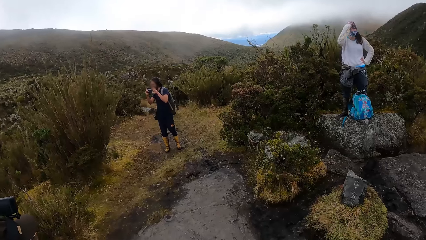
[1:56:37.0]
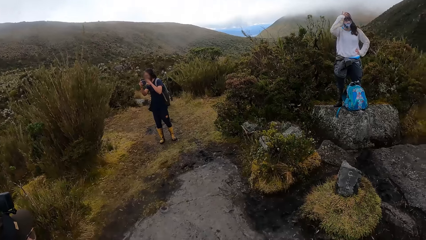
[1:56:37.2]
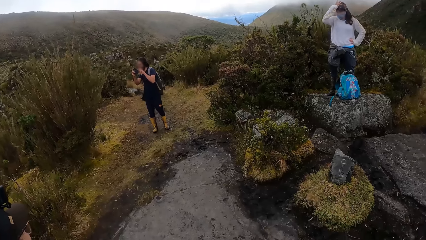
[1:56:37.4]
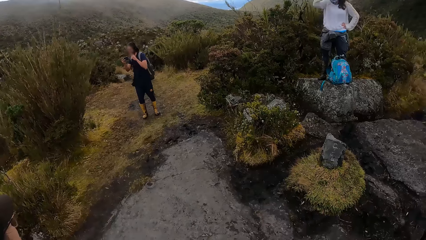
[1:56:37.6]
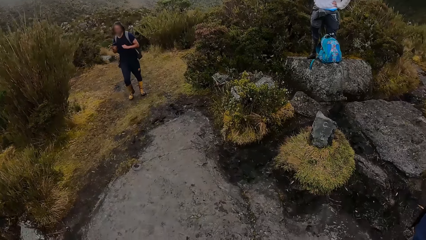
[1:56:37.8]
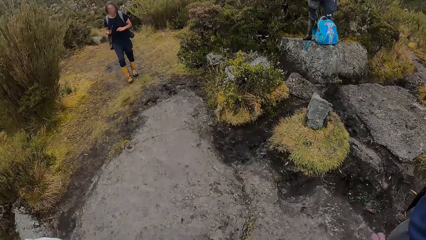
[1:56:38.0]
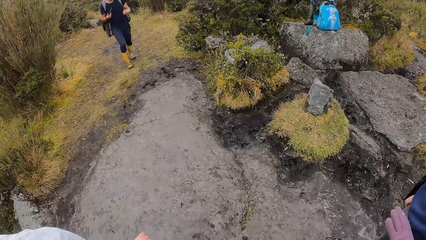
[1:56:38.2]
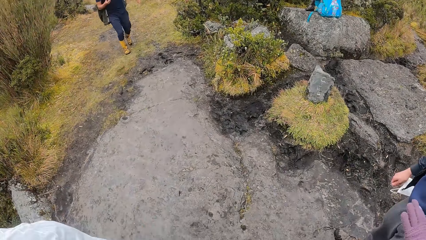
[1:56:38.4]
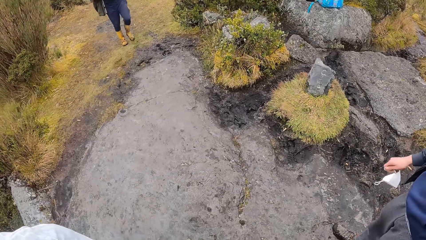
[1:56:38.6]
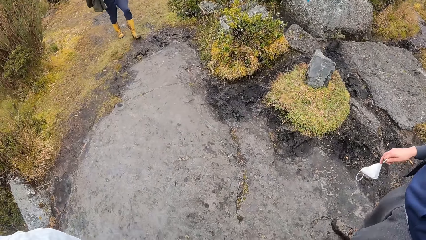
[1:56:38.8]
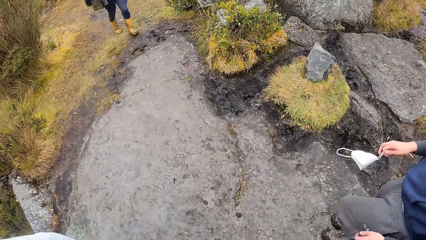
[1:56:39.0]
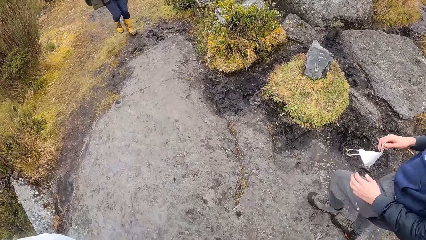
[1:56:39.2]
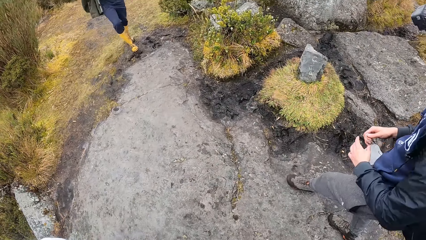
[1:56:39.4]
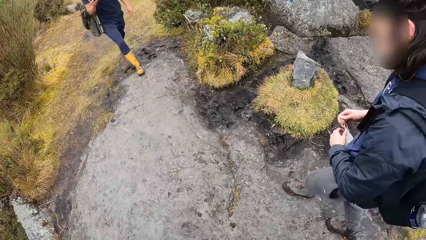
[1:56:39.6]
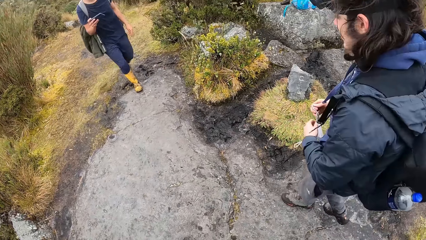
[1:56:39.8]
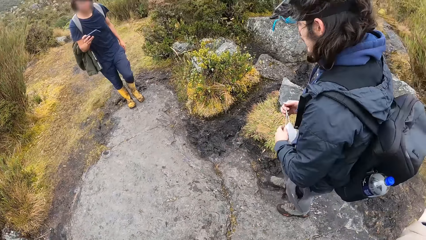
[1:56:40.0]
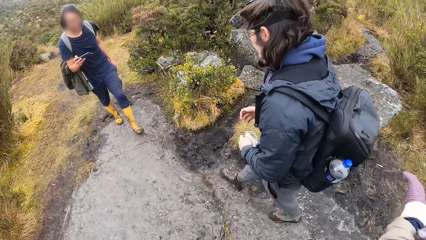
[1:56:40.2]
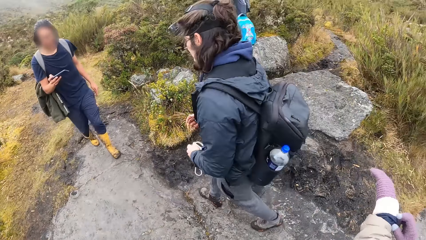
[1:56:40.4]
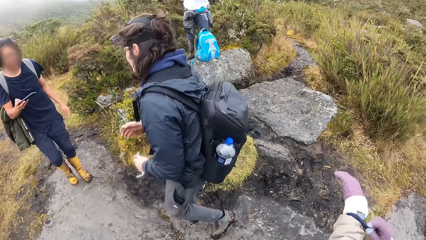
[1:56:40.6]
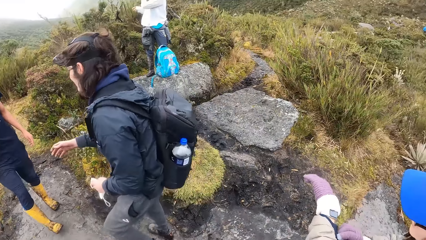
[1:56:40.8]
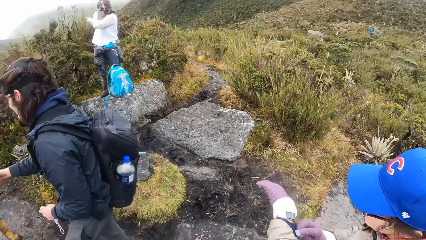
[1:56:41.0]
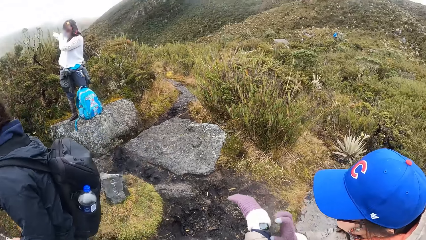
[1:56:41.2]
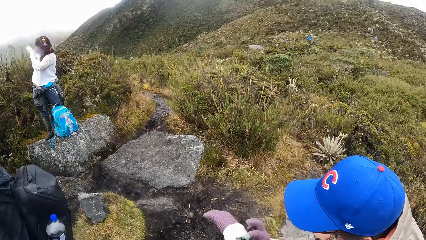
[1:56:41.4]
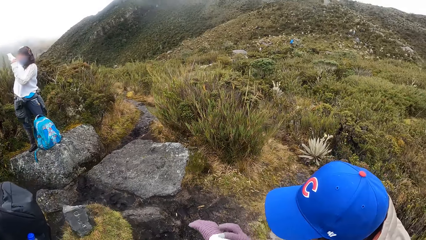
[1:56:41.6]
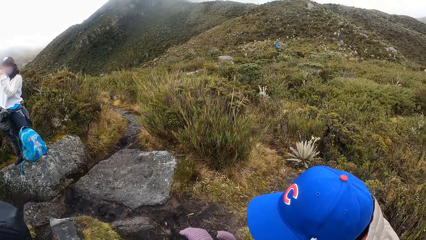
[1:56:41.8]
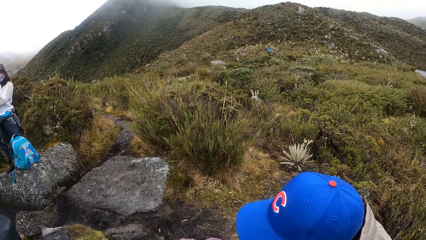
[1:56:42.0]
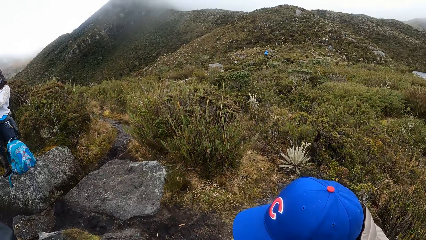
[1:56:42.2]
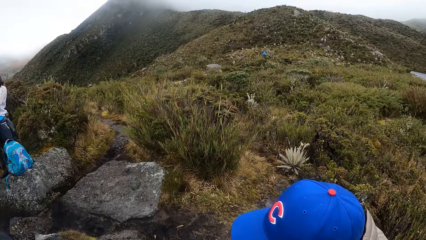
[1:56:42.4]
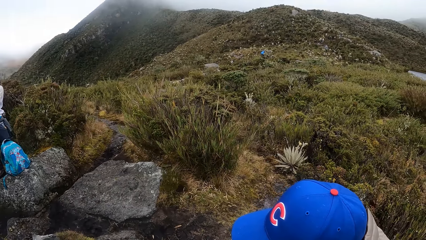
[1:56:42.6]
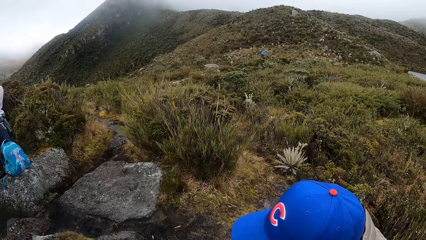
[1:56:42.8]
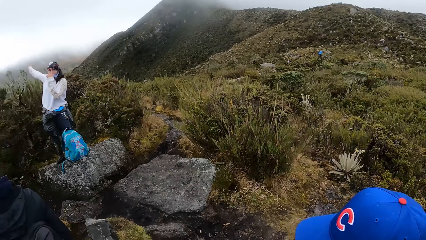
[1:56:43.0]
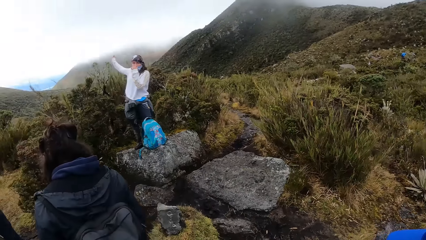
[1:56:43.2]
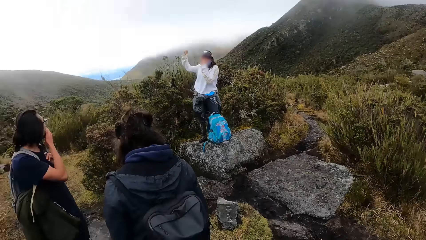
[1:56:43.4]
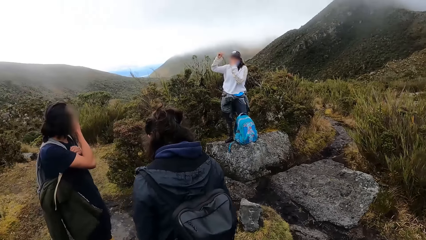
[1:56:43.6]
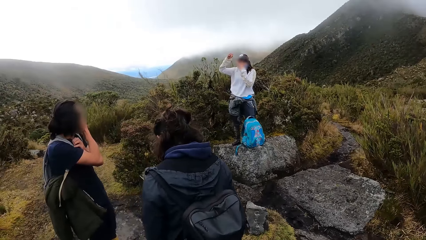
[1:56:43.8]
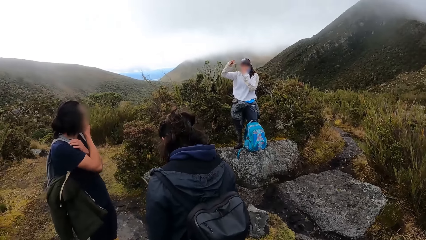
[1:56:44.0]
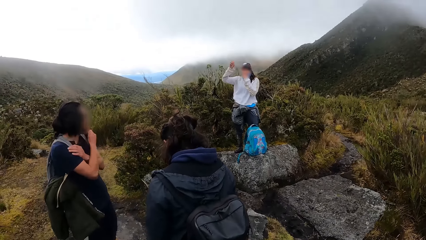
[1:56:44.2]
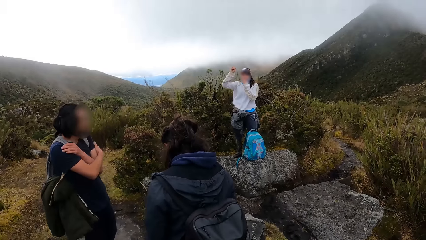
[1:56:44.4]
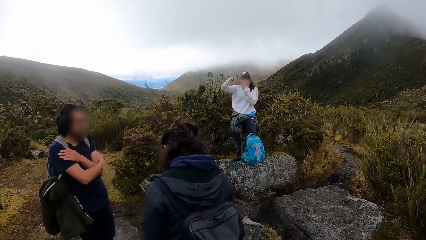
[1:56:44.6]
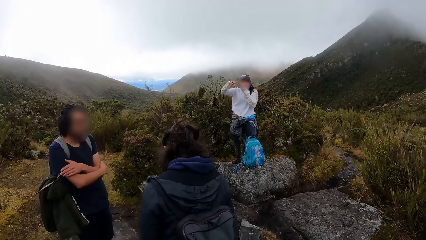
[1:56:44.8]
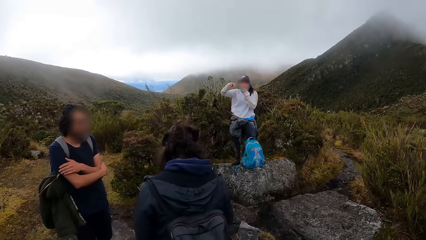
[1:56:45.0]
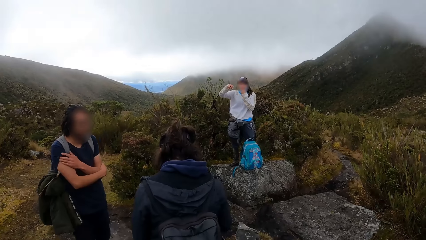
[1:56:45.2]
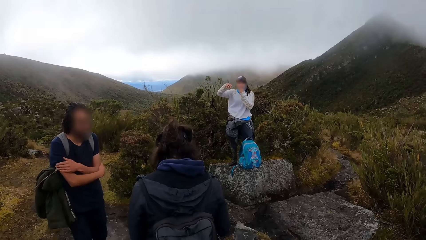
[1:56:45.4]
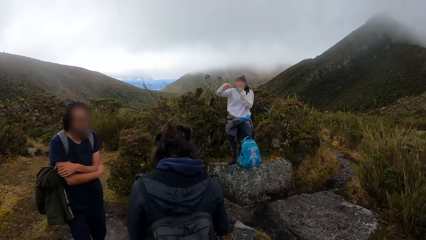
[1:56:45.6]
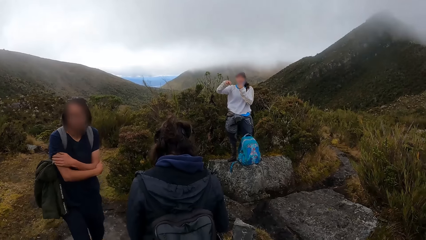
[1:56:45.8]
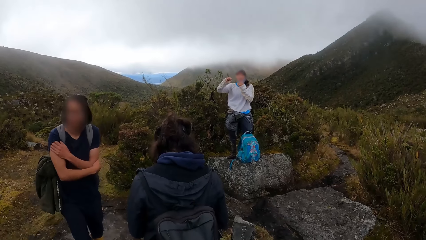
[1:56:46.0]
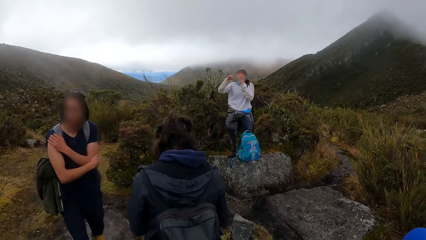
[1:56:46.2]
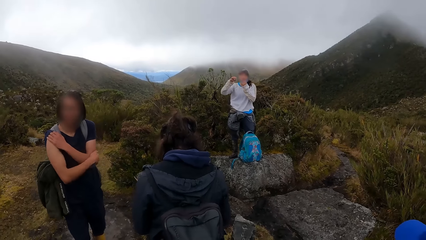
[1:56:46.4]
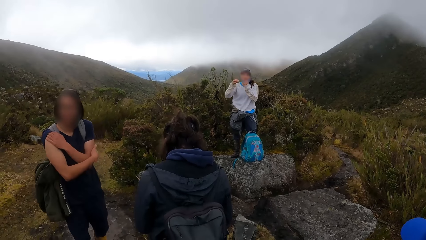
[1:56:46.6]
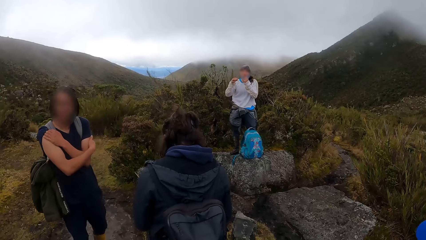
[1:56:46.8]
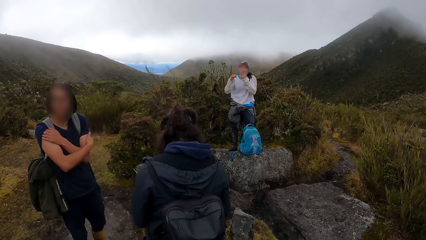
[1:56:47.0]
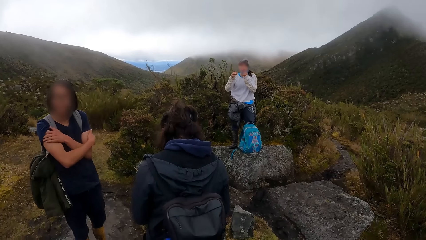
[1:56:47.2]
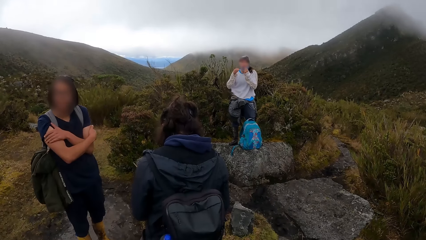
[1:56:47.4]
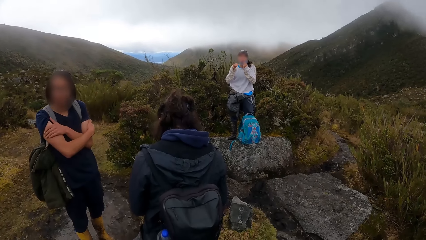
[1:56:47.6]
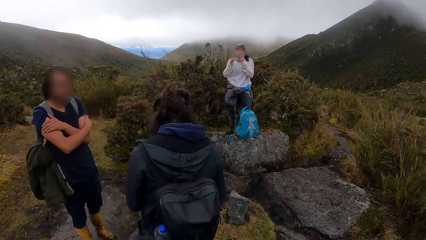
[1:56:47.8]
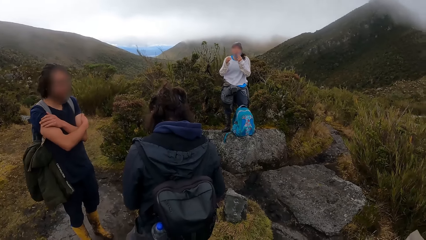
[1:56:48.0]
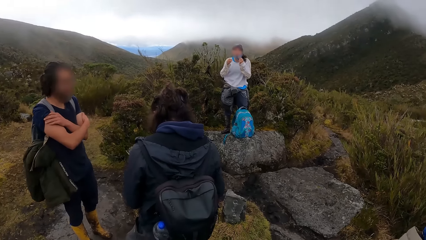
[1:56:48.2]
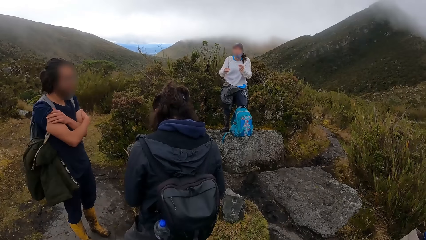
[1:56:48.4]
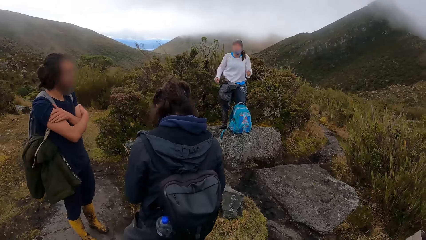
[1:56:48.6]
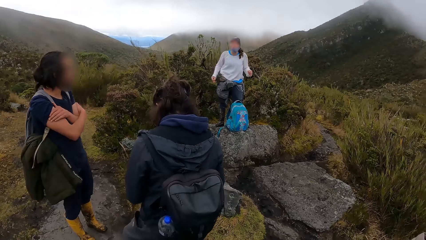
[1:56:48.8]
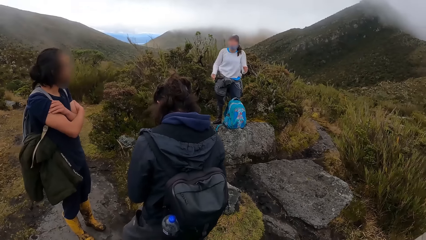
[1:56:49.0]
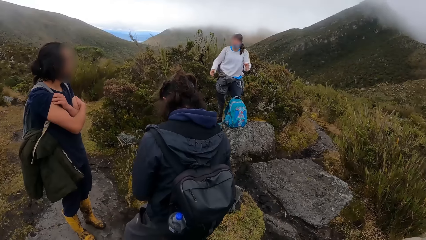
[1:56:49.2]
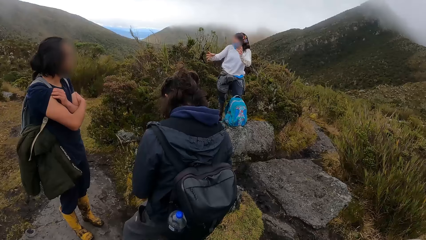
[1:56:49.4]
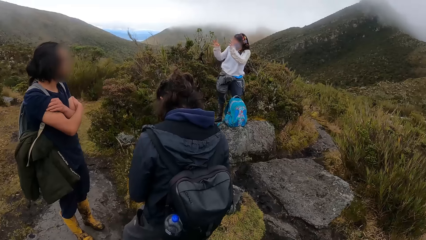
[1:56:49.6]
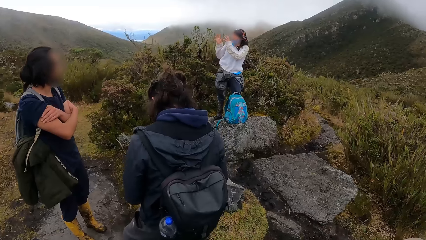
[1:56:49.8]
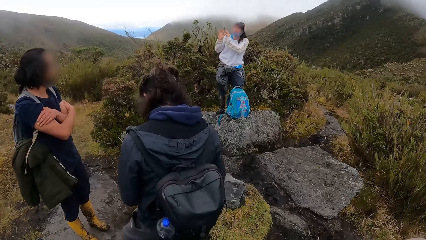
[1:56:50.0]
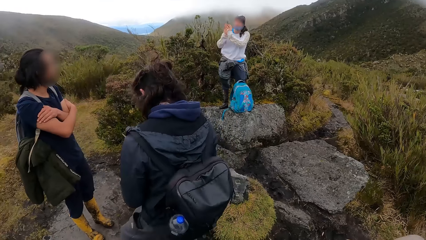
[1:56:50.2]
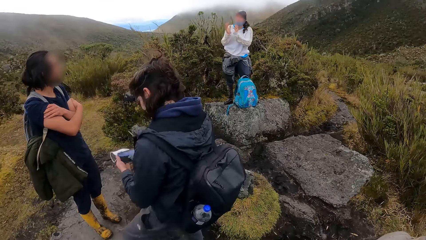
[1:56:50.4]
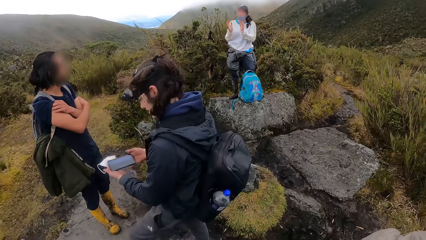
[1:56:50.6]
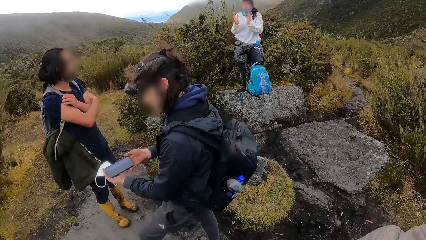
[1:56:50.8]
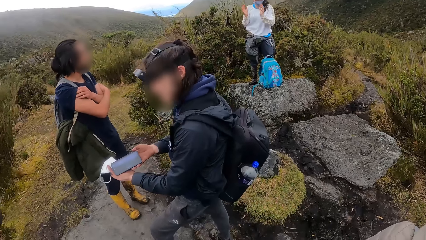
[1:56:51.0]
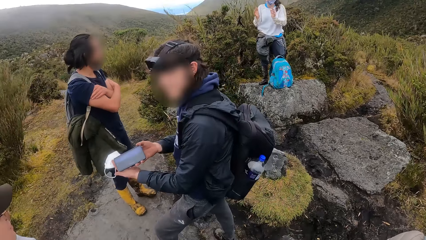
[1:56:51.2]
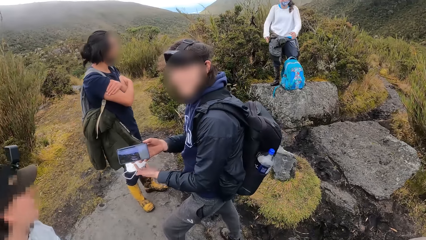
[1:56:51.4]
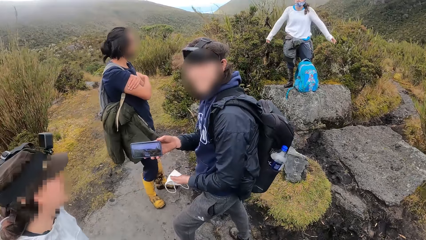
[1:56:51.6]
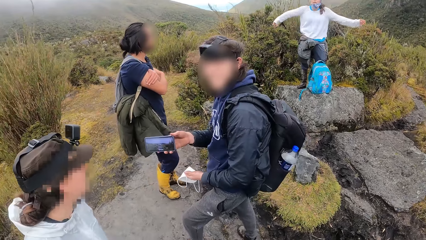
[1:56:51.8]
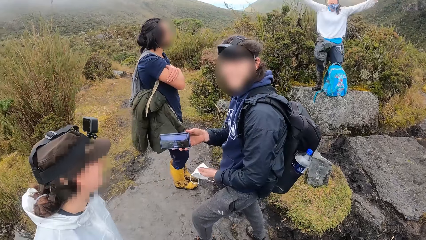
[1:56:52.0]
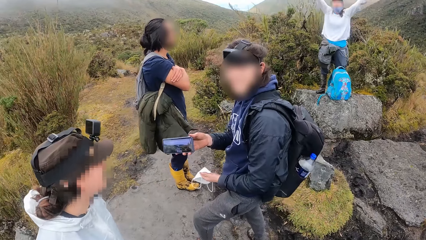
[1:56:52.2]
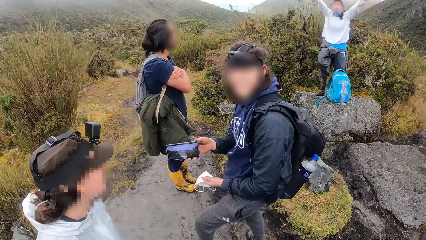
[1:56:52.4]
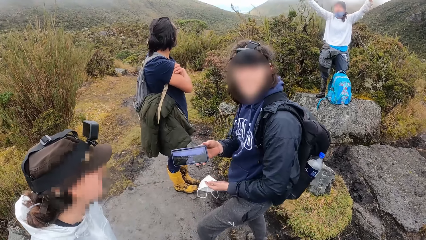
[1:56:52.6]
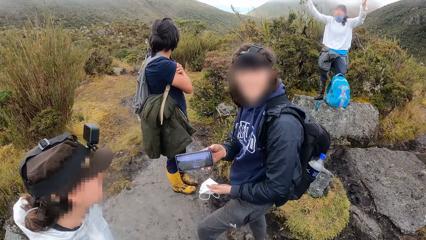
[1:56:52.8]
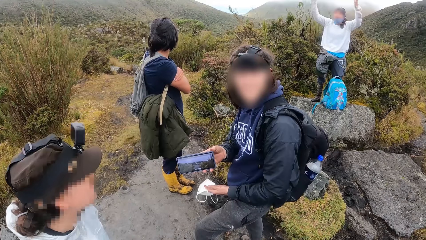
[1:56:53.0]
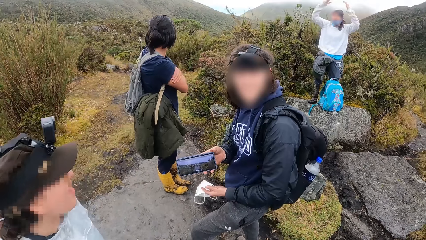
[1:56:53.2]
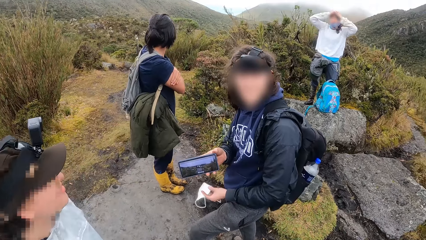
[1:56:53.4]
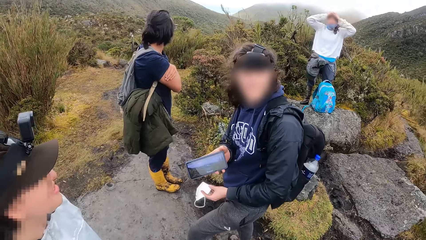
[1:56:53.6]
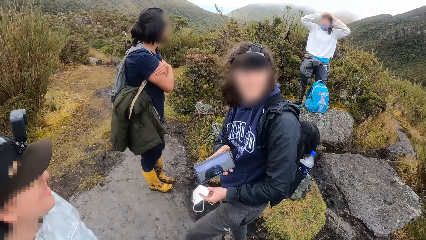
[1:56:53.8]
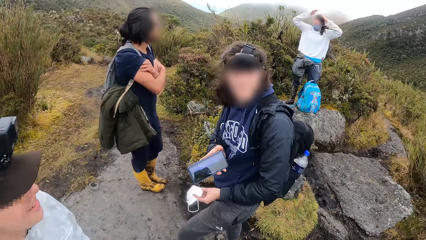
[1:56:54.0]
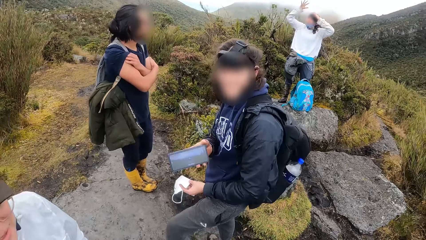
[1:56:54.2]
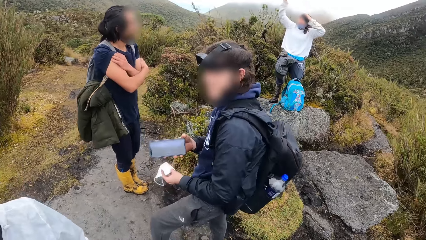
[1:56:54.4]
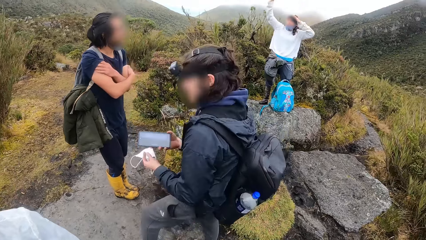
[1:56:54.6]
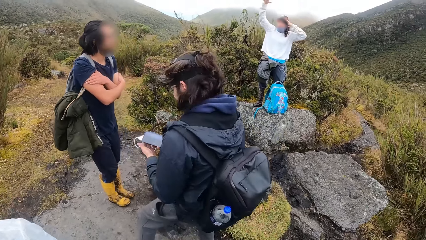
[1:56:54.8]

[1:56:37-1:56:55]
A person walks around. The camera wearer looks around. The person talks to another person. A third person talks to a fourth person.
